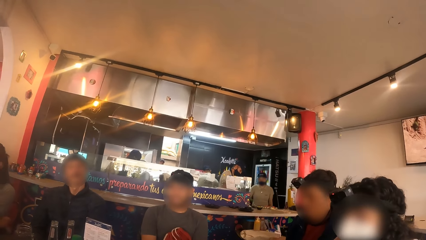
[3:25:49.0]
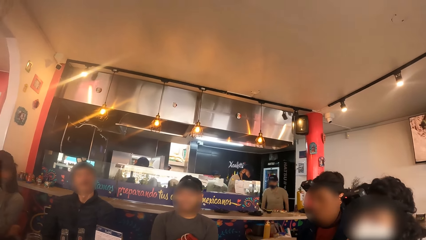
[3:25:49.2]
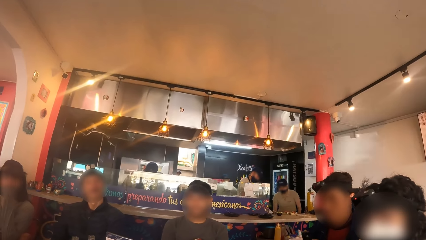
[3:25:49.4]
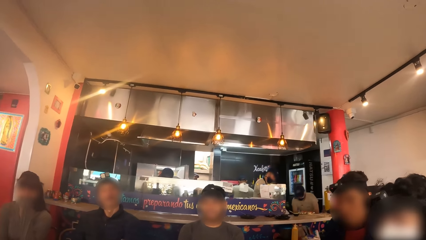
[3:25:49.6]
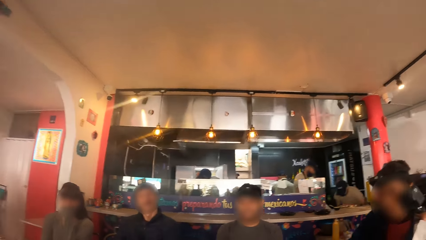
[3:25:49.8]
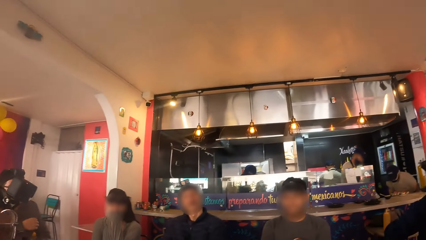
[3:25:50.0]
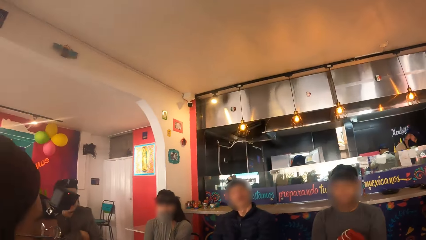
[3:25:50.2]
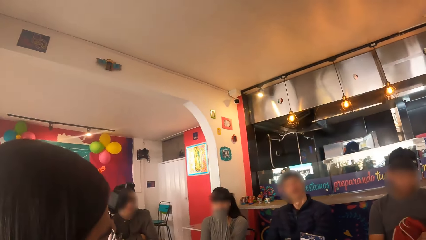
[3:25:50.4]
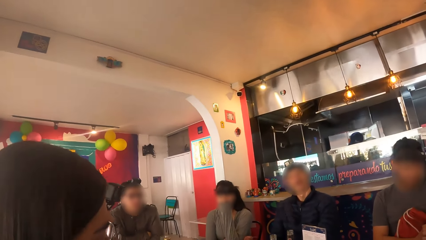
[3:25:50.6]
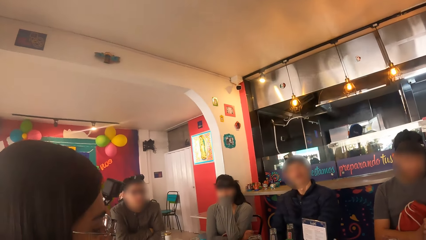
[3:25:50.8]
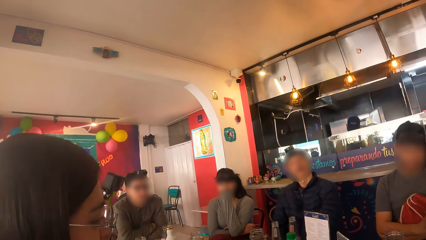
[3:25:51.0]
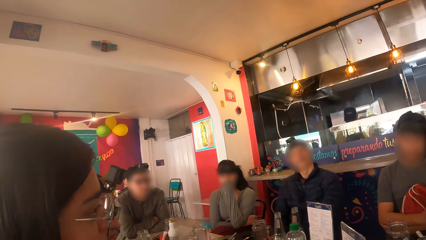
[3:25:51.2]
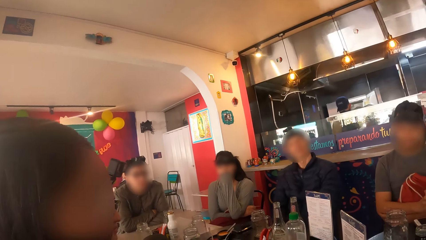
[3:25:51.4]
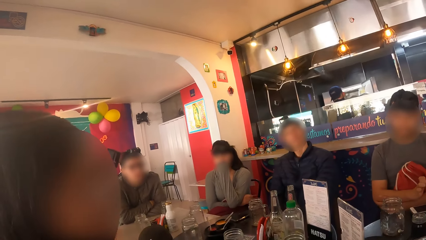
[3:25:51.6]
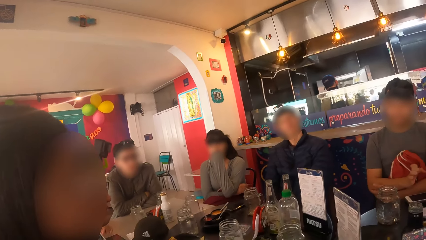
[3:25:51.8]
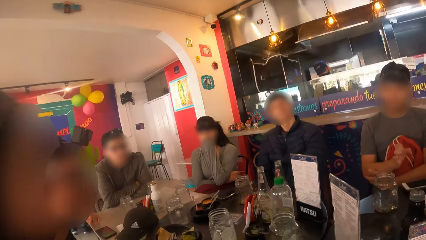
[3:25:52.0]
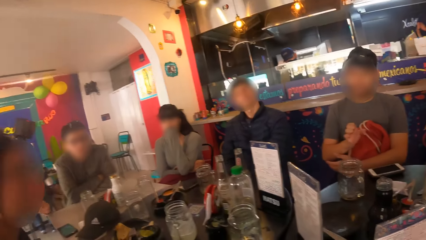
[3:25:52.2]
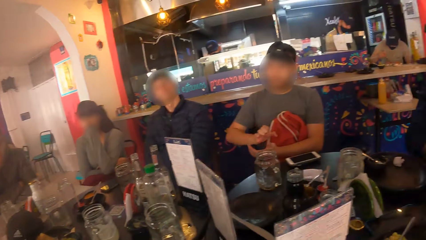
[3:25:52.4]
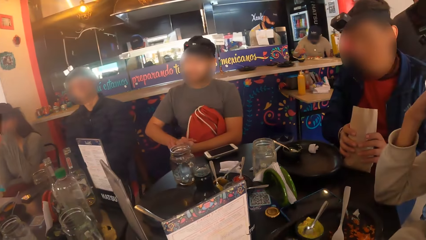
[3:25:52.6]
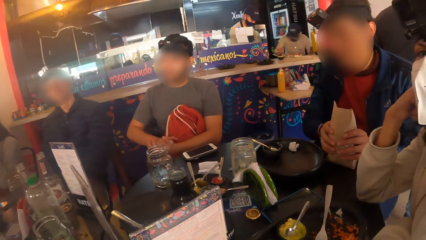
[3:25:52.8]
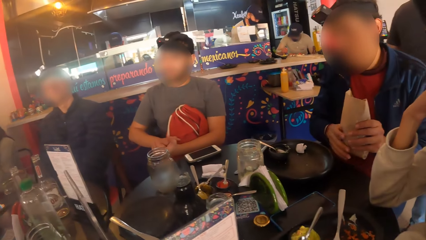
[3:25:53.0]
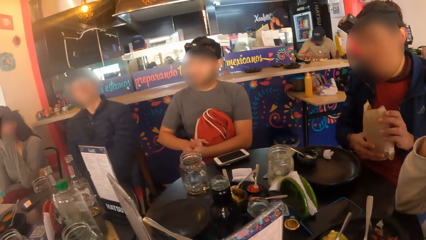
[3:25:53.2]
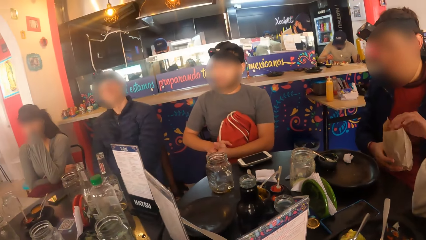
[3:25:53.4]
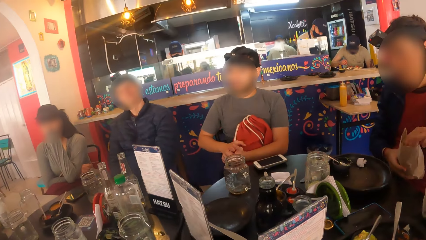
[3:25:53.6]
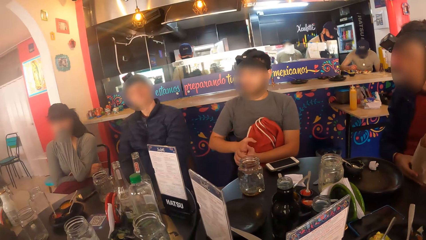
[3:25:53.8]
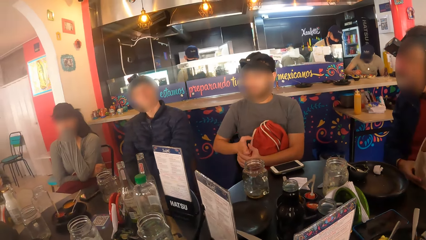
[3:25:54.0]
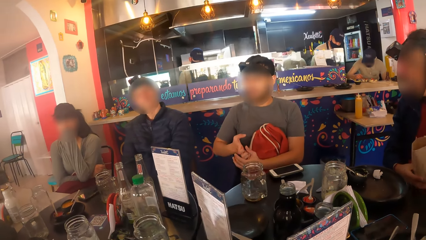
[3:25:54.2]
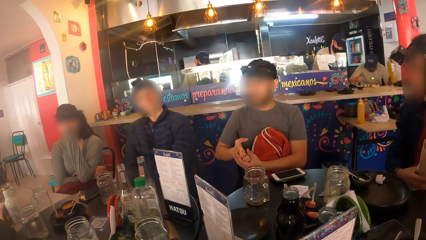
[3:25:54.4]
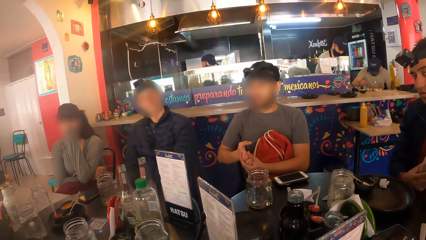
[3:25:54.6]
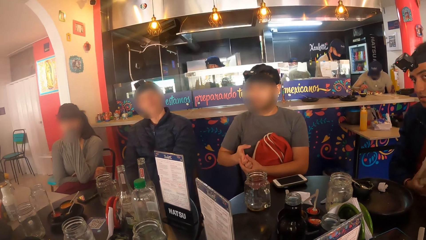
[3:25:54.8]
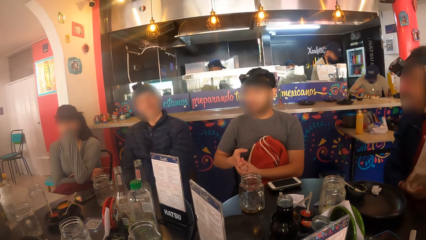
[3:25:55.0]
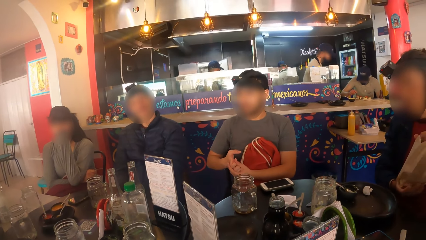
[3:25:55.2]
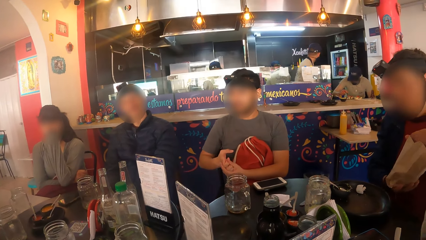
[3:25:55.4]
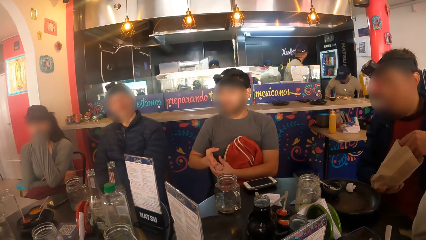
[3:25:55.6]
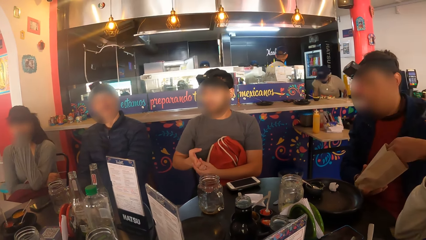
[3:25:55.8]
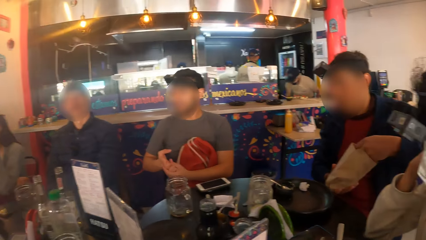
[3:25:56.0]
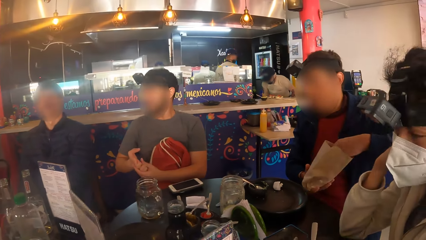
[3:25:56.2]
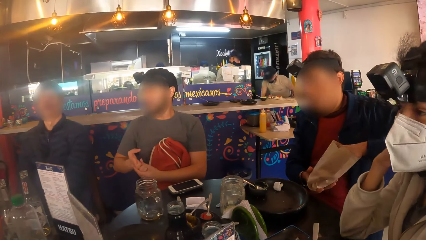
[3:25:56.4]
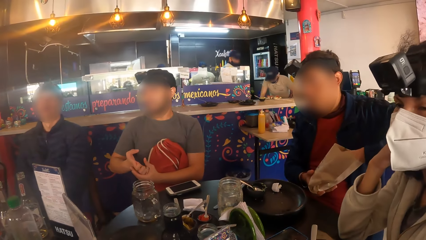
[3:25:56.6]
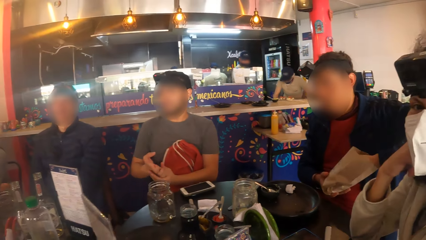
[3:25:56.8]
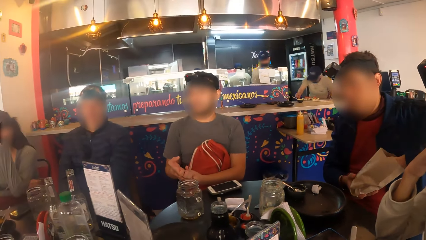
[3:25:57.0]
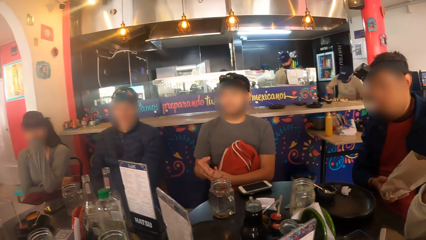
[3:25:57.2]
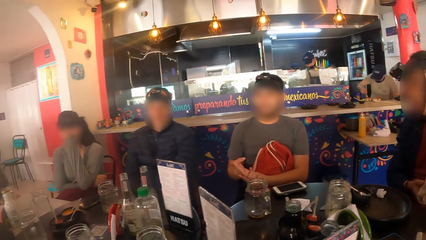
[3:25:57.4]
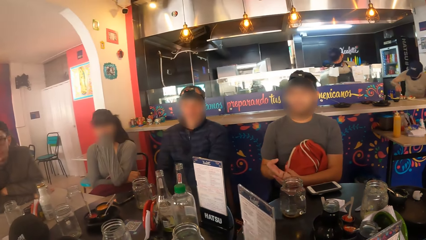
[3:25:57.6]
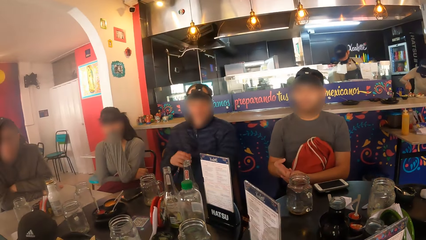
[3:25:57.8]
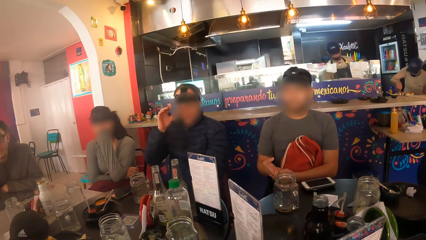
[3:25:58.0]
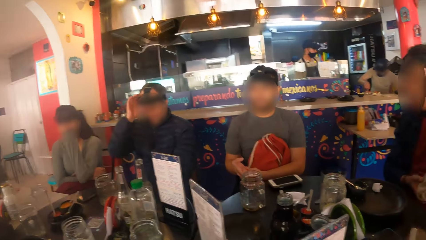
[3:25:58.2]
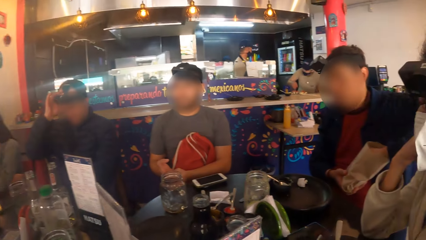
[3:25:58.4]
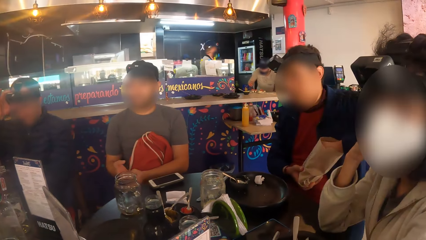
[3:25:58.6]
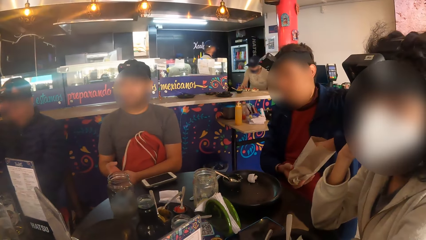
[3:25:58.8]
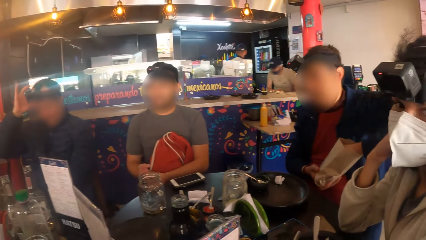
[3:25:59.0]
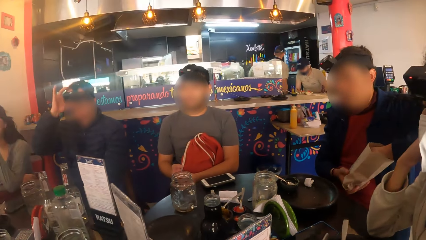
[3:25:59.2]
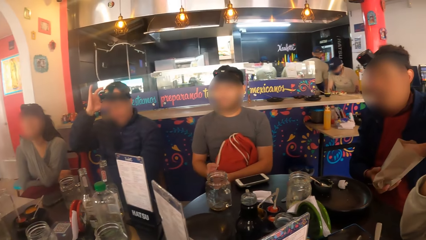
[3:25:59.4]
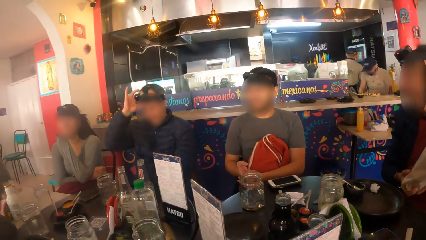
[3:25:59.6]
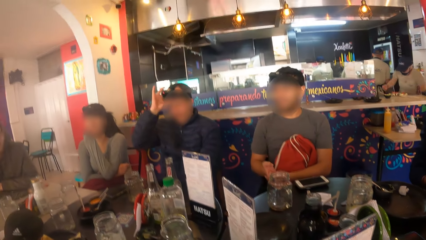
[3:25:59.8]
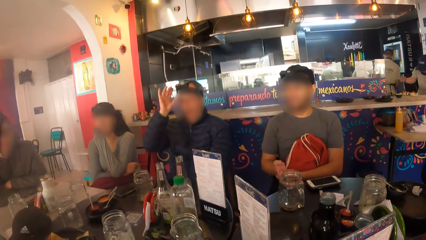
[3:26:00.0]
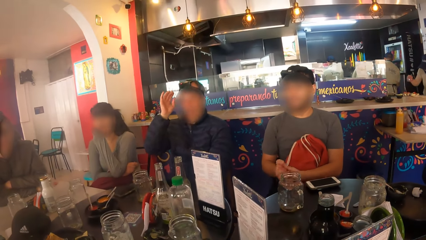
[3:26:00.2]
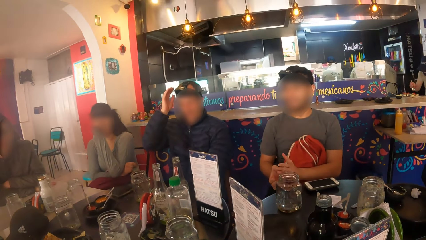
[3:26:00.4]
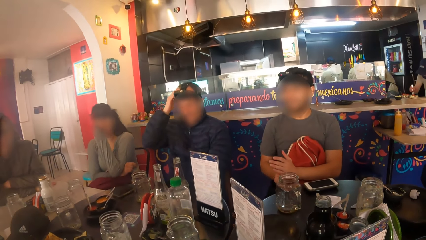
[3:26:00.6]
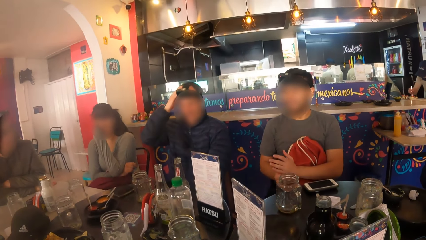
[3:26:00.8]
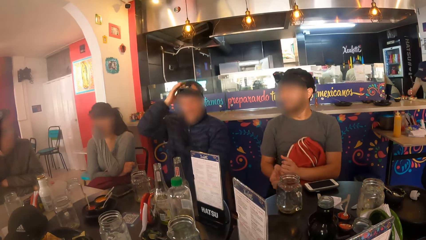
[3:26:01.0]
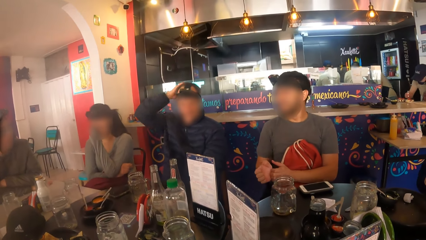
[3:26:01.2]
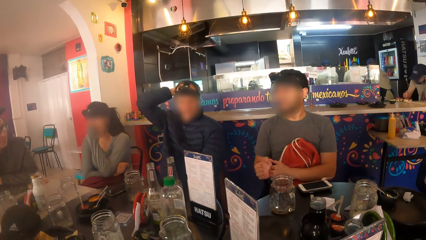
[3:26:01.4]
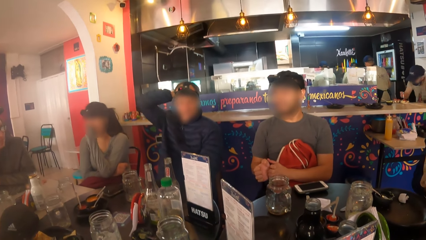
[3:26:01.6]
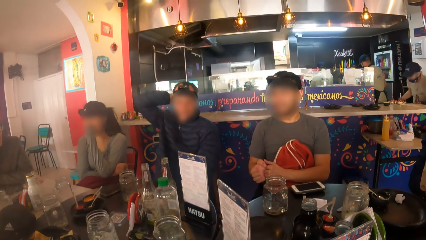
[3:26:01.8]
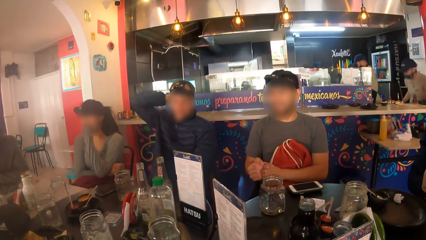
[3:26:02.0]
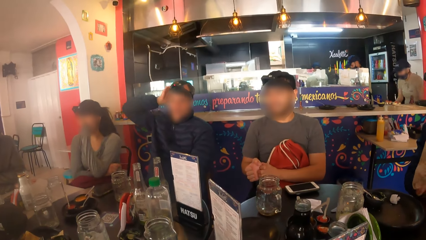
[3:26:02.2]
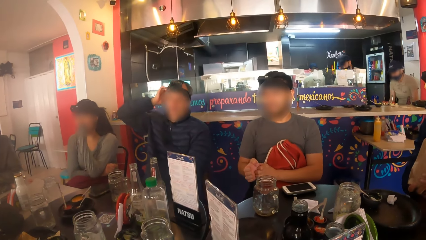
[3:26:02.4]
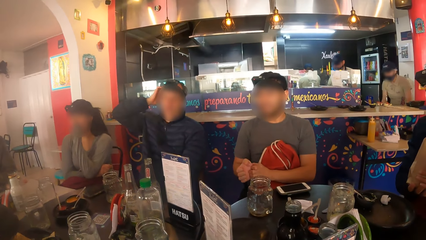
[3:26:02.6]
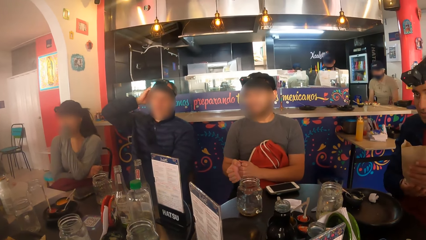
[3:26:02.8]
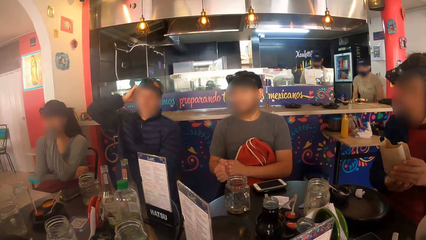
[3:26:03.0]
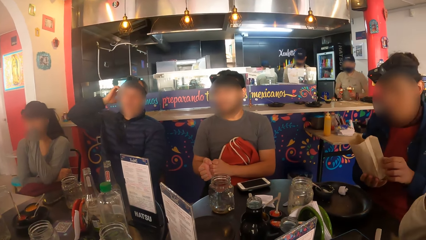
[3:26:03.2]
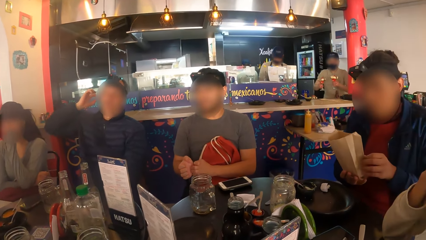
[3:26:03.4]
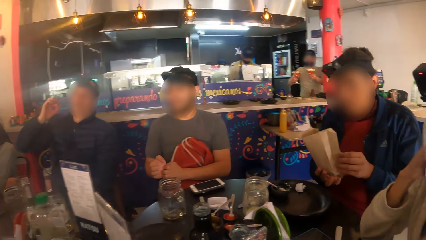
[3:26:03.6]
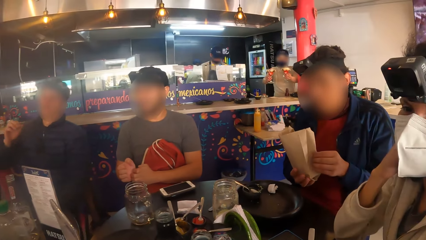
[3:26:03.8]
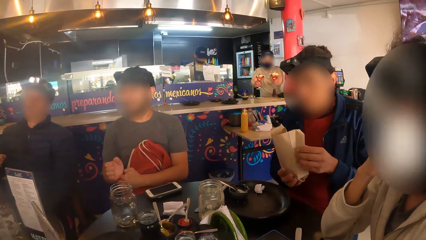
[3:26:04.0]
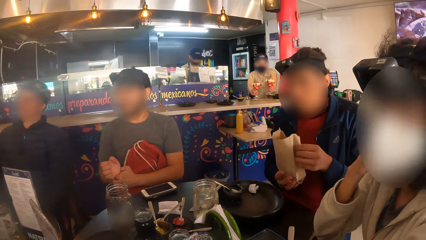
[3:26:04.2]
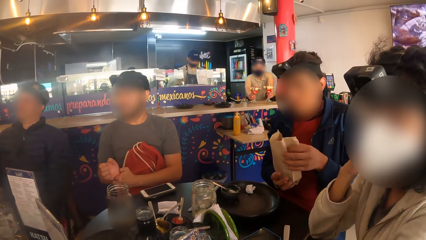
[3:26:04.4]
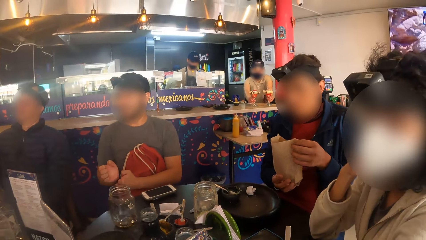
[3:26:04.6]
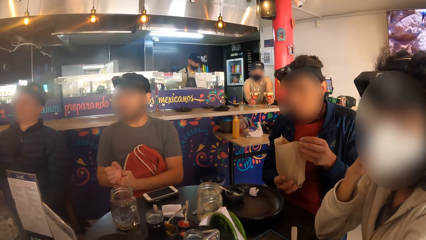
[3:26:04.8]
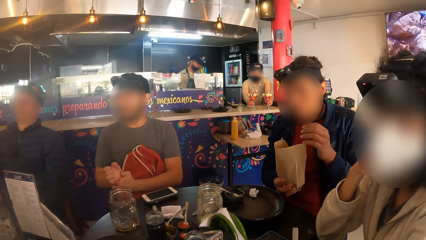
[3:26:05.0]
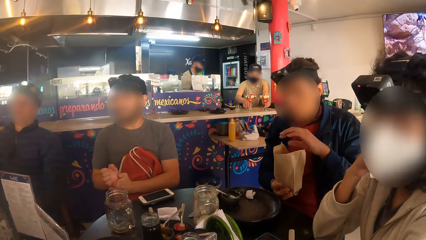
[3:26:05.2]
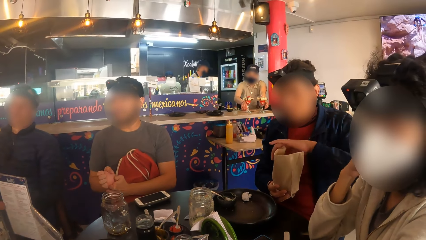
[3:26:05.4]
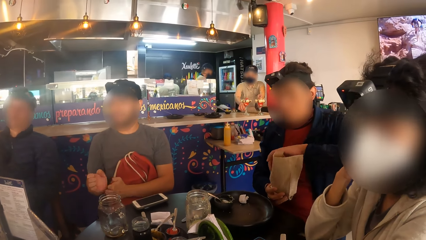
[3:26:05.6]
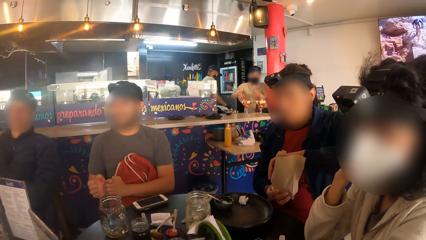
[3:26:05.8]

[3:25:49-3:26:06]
The woman interacts with a group of people. The man adjusts a head camera on his head with his right hand.
